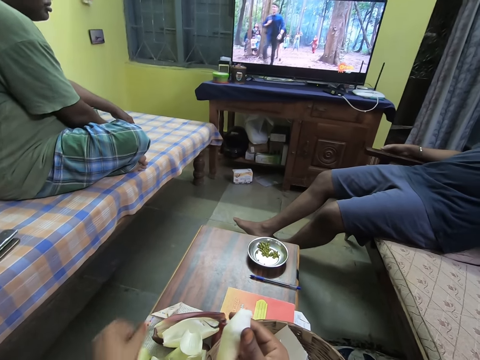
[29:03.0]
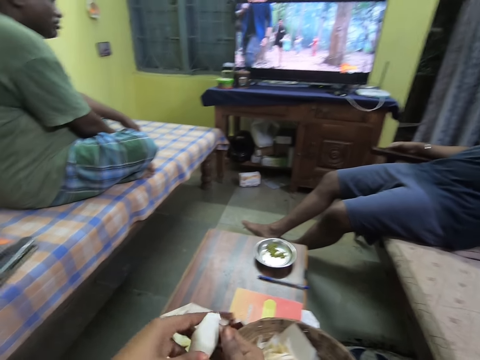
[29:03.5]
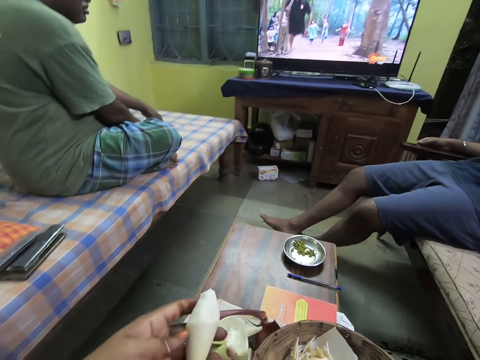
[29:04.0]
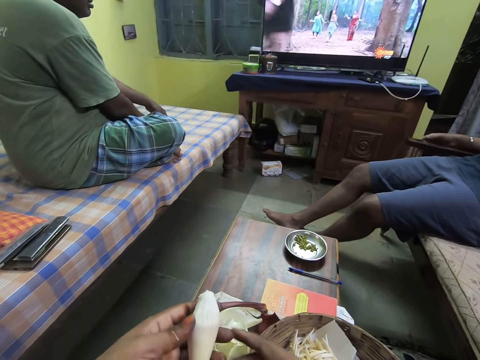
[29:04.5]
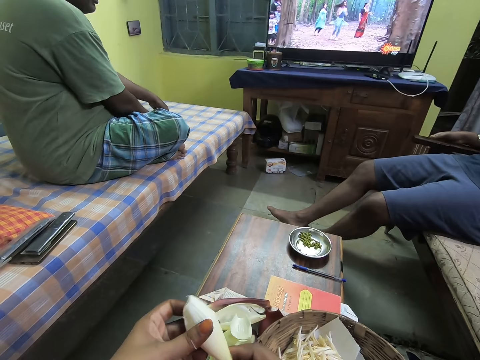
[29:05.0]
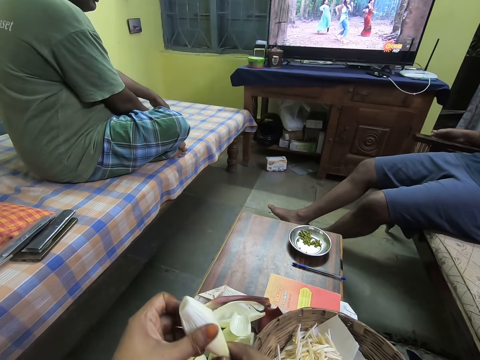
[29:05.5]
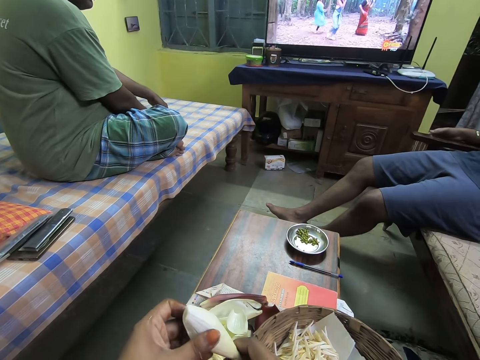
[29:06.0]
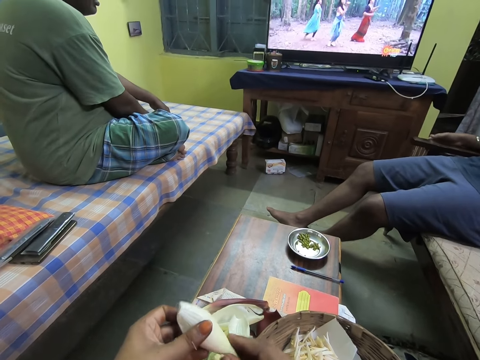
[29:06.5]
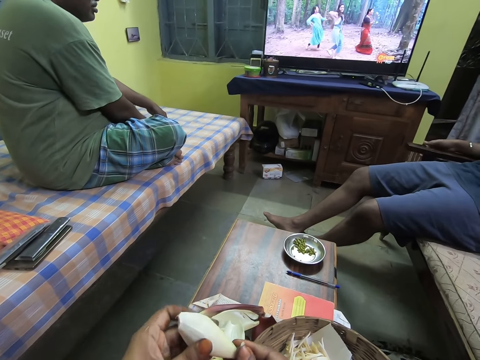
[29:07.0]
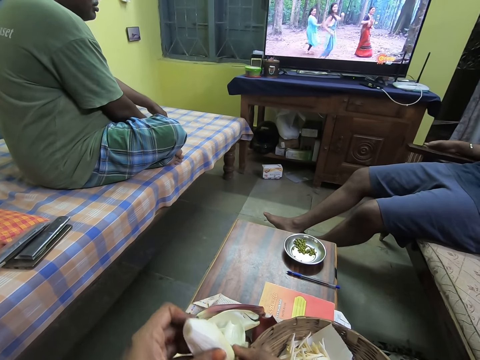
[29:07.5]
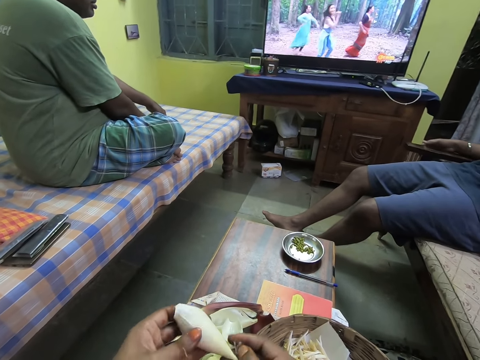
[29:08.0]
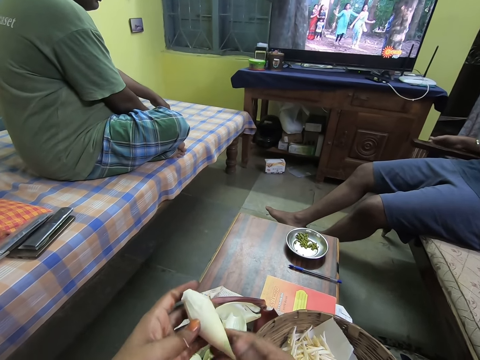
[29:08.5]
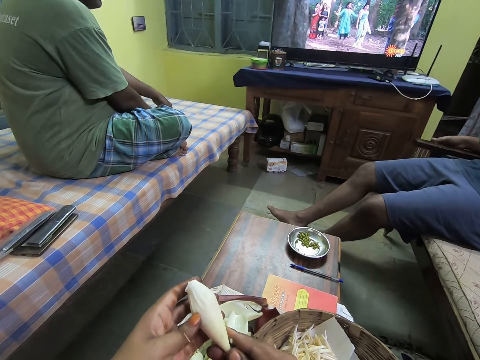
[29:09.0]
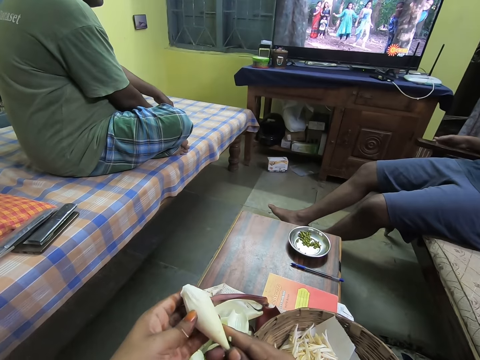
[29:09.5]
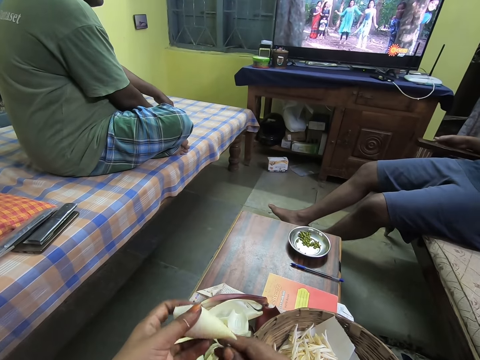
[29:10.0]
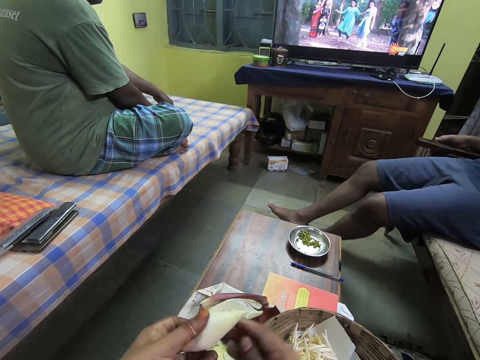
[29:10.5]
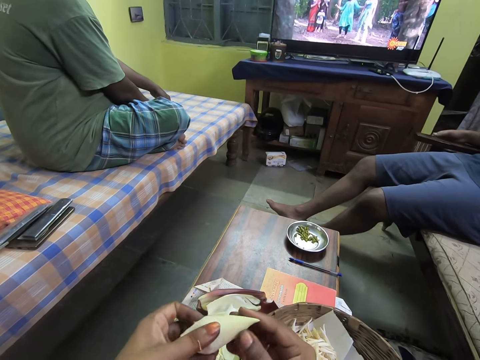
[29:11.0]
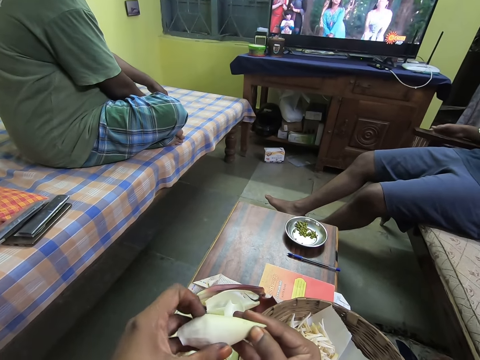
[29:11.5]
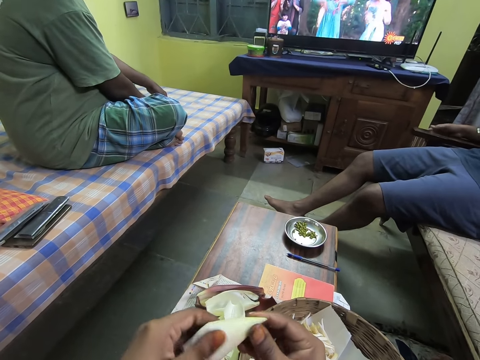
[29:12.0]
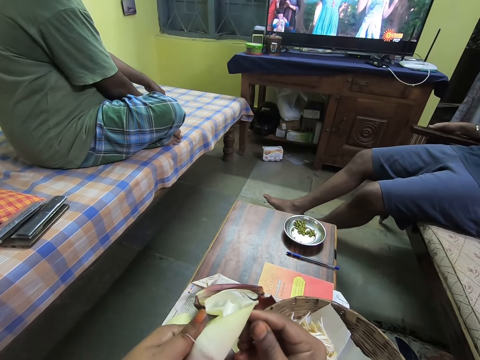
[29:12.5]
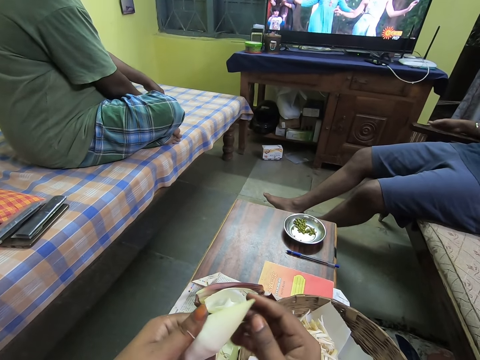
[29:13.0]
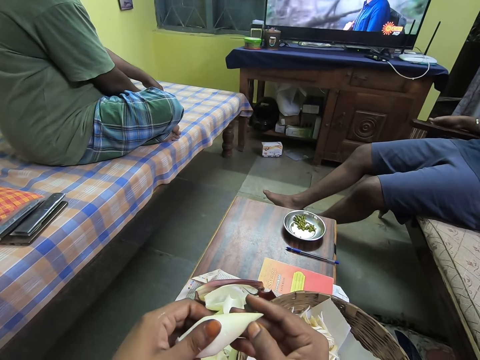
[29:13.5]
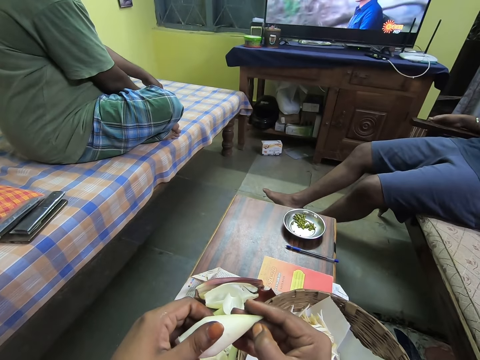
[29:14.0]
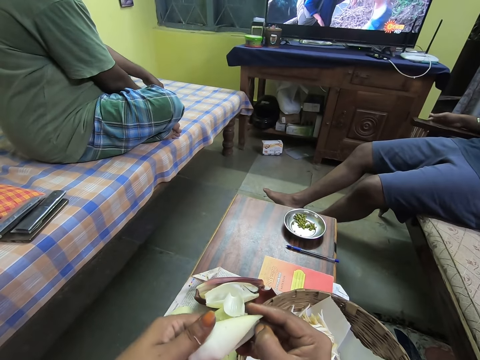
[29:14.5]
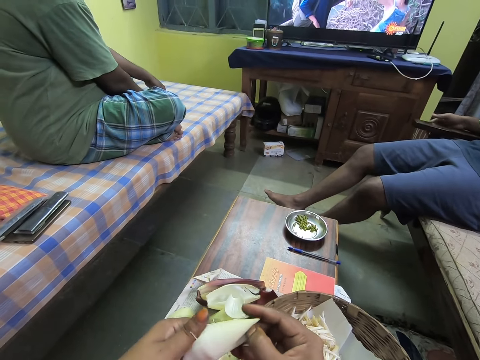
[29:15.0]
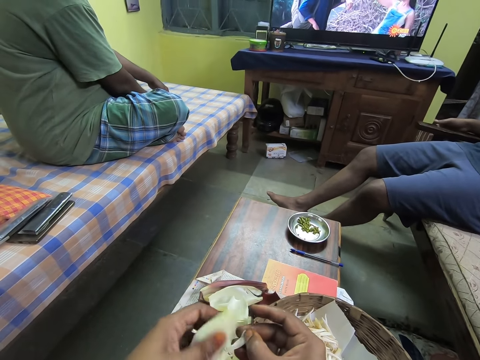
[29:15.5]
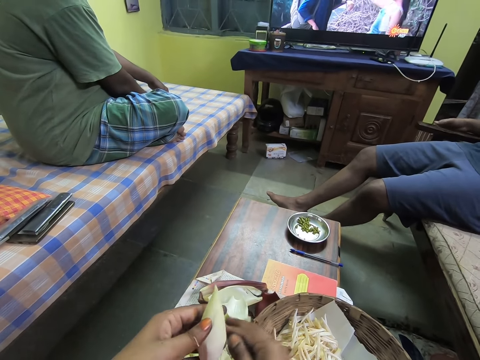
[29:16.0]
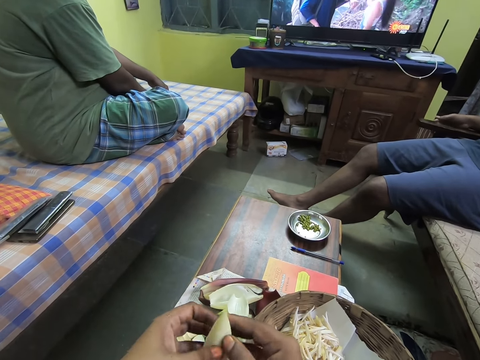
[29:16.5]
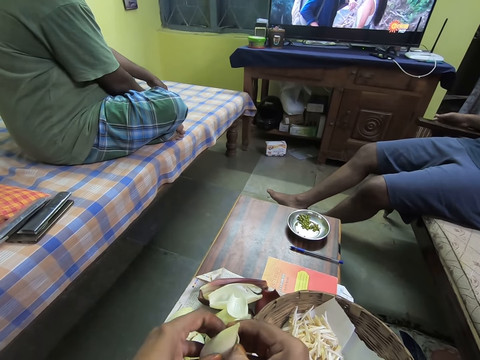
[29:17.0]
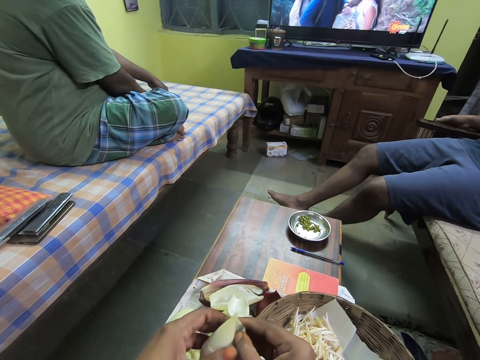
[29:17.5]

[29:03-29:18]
The camera wearer passes the endive vegetable fruit from her right hand to her left hand. She touches the endive vegetable fruit in her left hand with her right hand. She disassociates the filaments in the banana flower. She peels off leaves from the endive vegetable fruit with her right hand. A person watches the television with another person on the couch. The camera wearer disassociates the filaments in the banana flower. She drops the endive vegetable fruit hull on the table with her right hand. She peels off leaves from the endive vegetable fruit with her right hand.

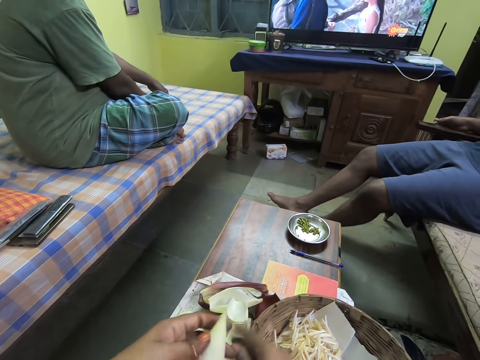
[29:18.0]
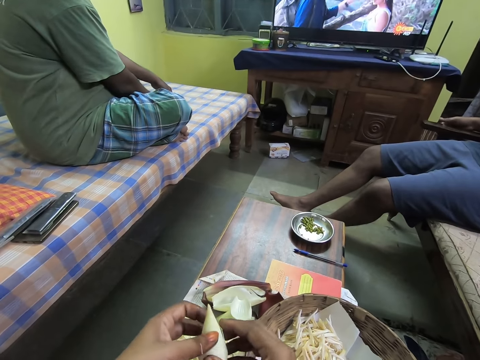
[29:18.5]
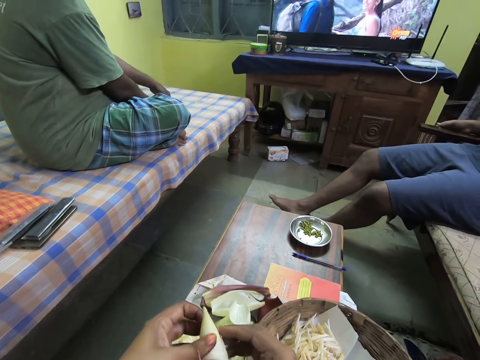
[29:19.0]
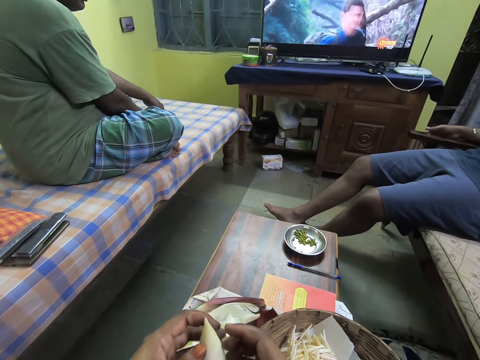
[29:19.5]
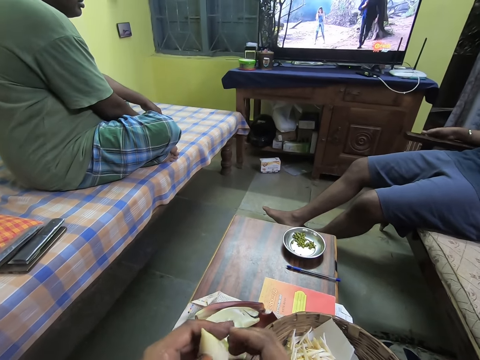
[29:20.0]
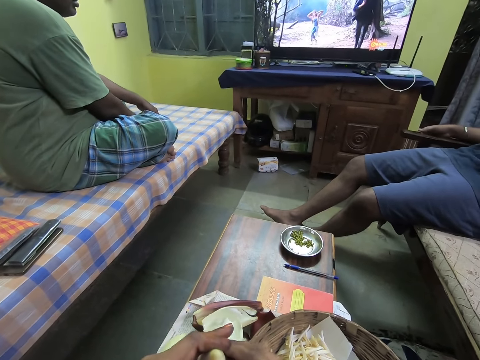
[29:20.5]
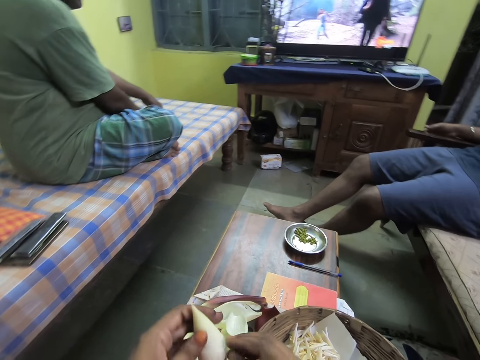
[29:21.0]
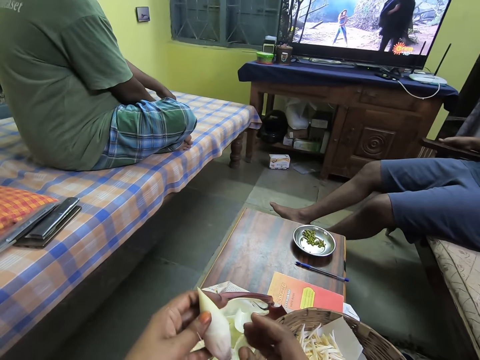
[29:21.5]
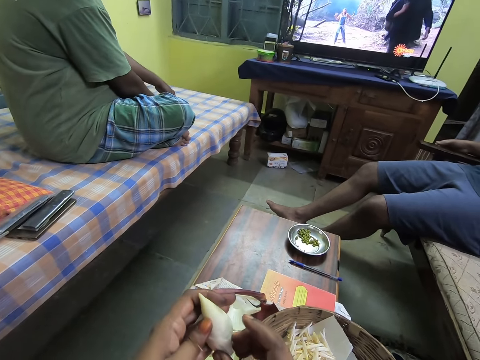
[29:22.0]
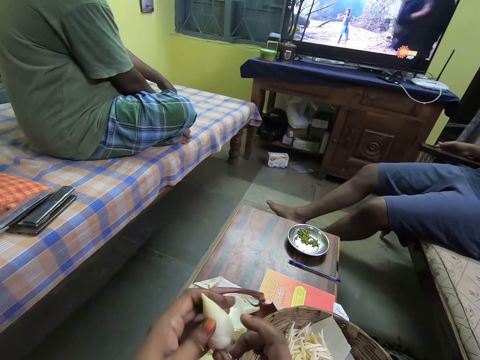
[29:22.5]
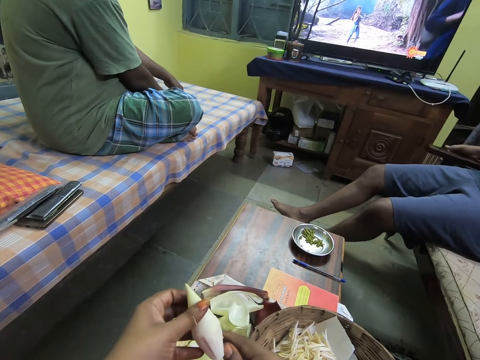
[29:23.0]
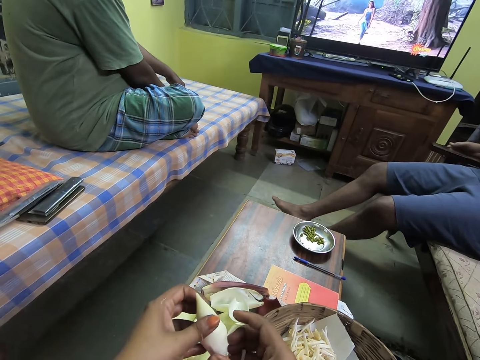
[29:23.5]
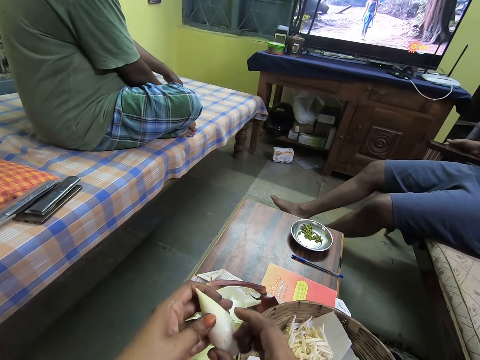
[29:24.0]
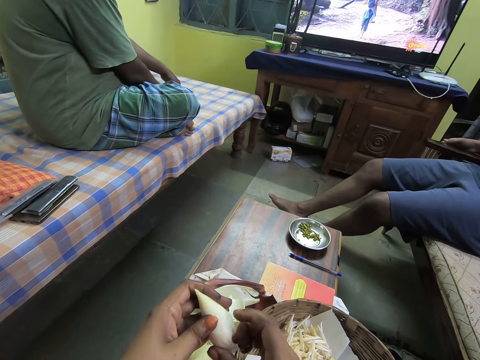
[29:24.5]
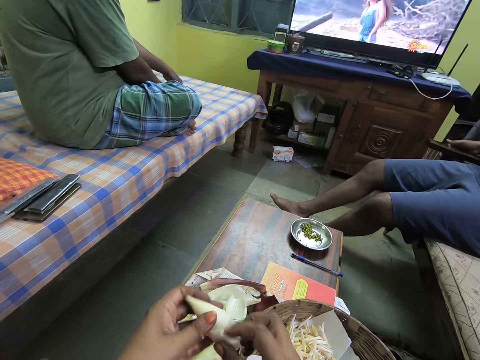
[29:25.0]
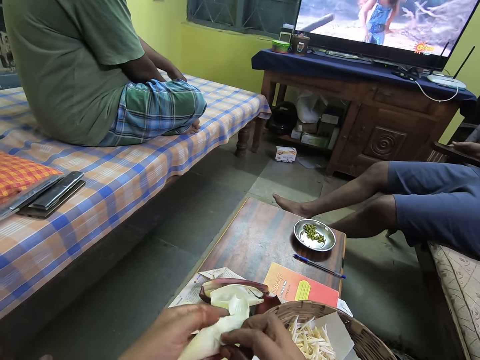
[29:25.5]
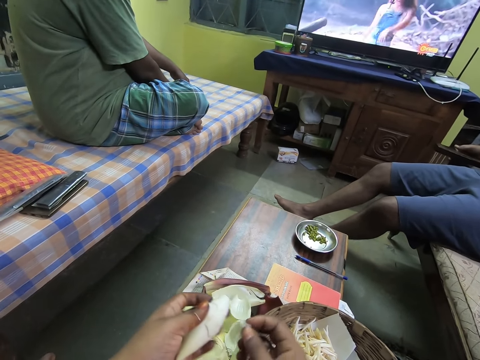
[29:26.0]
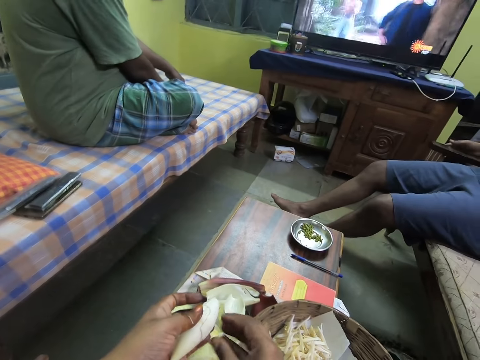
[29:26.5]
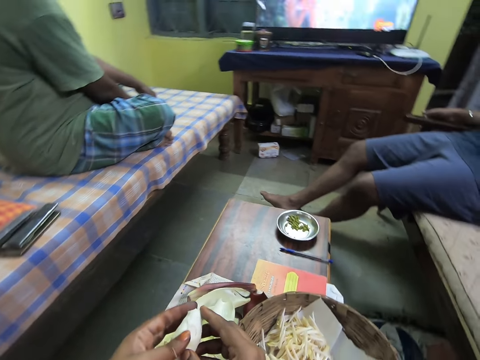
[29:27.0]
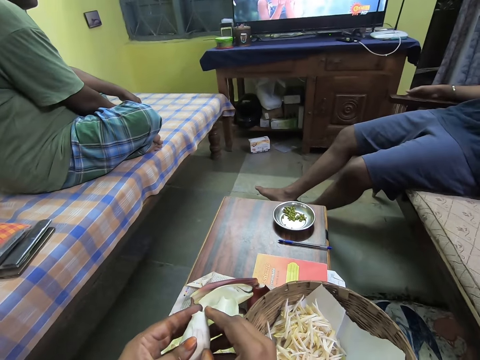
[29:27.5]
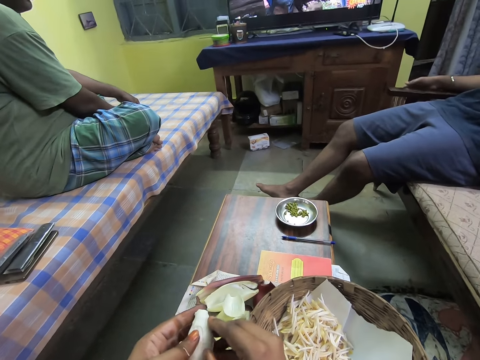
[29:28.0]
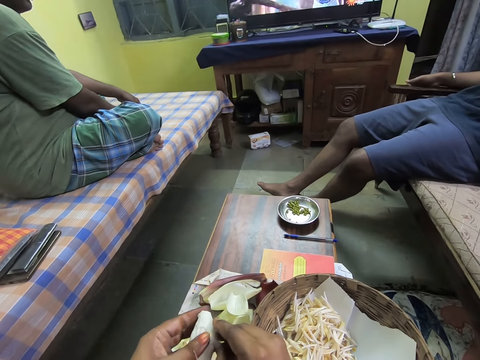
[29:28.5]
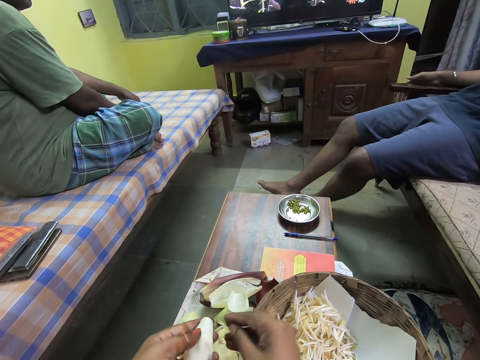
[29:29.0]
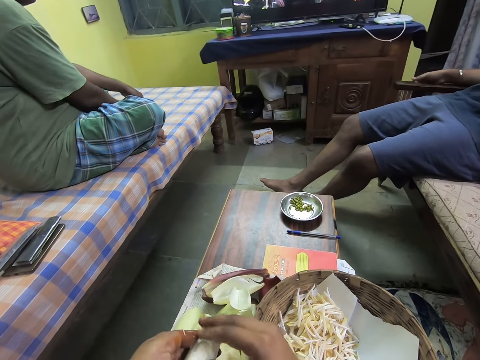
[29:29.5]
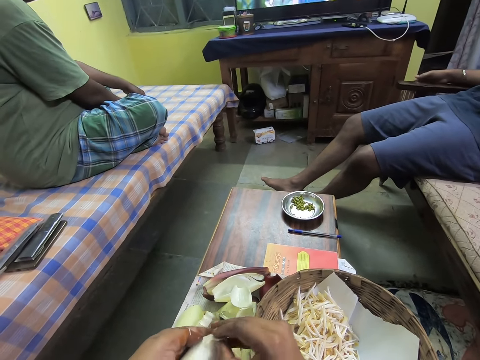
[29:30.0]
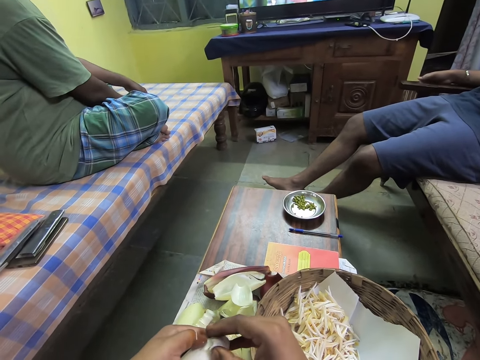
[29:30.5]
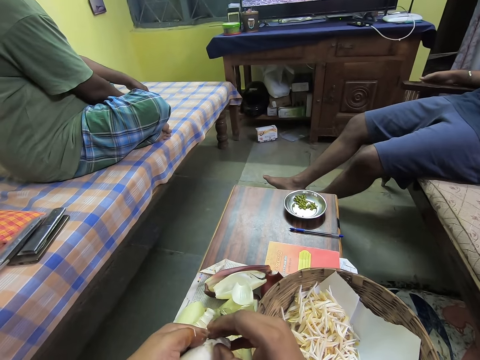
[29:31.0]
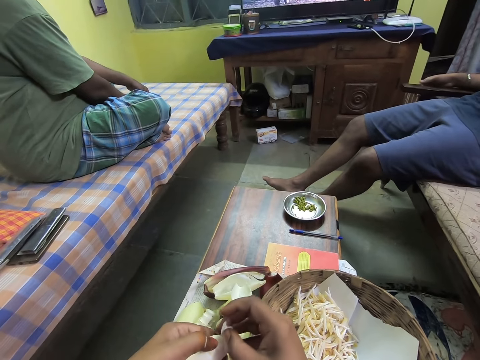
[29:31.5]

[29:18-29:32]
The camera wearer drops the endive vegetable fruit hull on the table with her right hand. She peels the endive vegetable fruit in her left hand with her right hand. She talks to a person. She drops the endive vegetable fruit hull on the table with her right hand. She disassociates the filaments in the banana flower. She peels the endive vegetable fruit in her left hand with her right hand. She drops the endive vegetable fruit hull on the table with her right hand. She peels the endive vegetable fruit in her left hand with her right hand.
